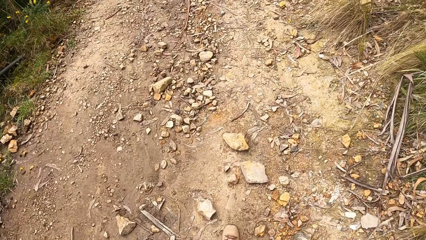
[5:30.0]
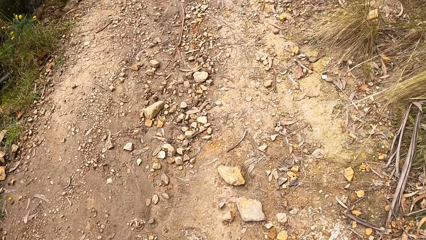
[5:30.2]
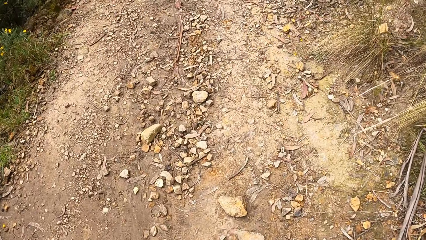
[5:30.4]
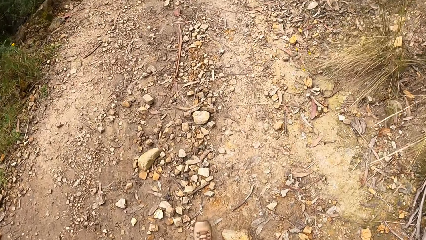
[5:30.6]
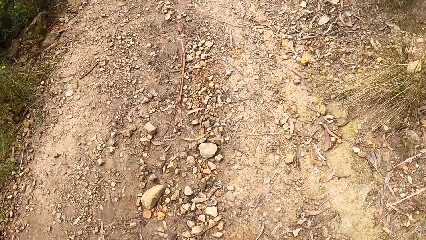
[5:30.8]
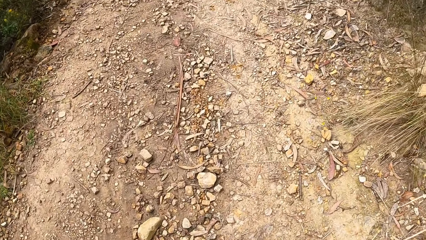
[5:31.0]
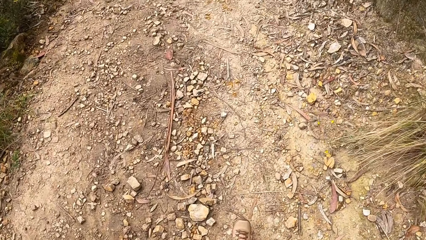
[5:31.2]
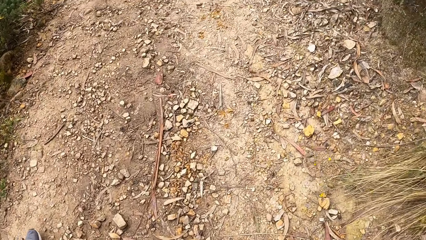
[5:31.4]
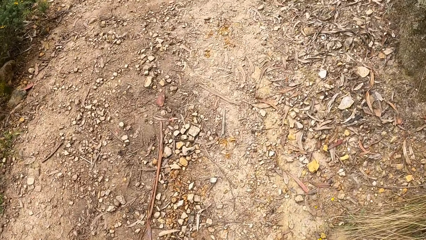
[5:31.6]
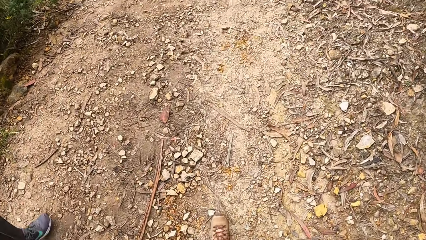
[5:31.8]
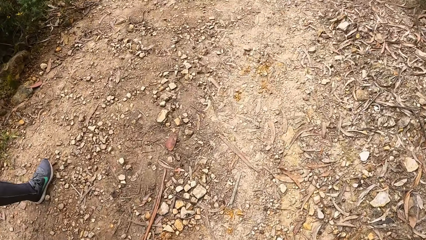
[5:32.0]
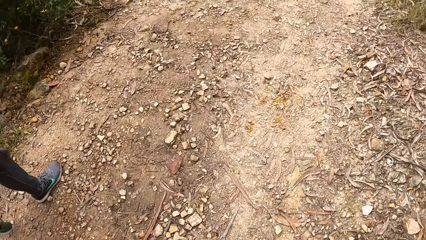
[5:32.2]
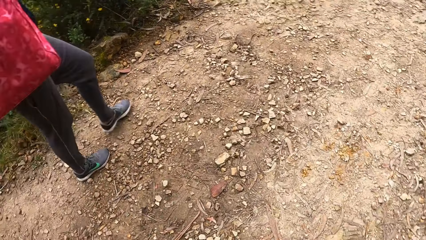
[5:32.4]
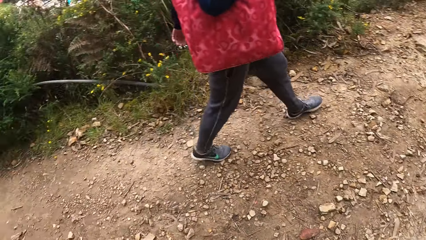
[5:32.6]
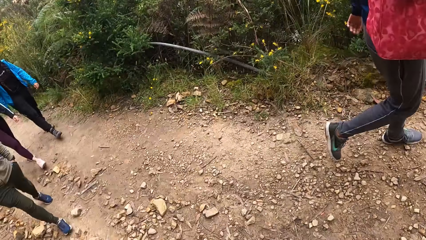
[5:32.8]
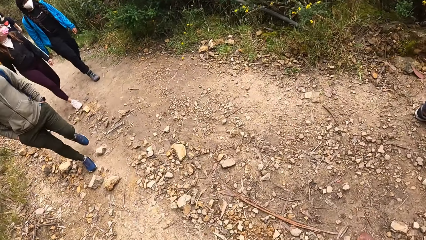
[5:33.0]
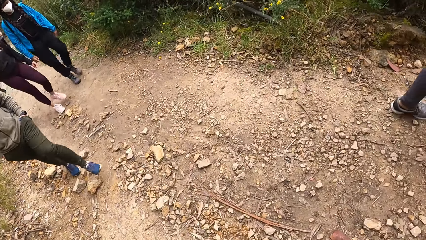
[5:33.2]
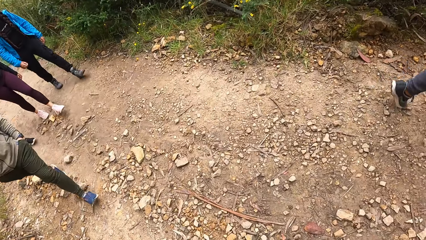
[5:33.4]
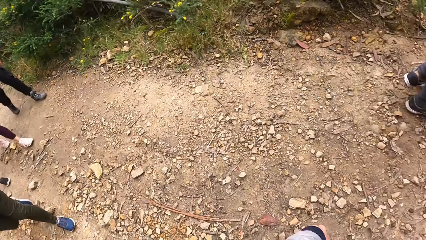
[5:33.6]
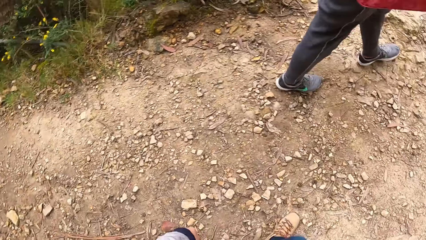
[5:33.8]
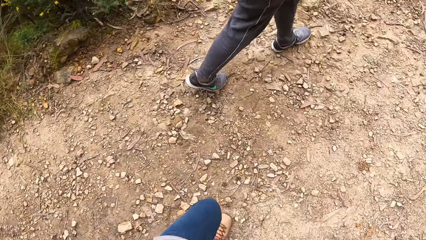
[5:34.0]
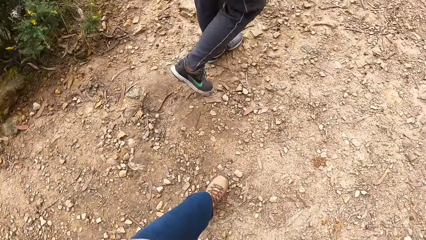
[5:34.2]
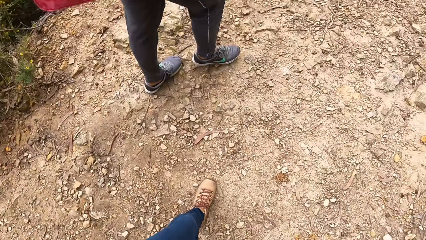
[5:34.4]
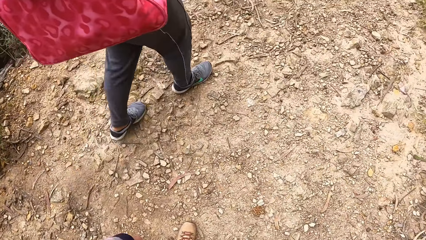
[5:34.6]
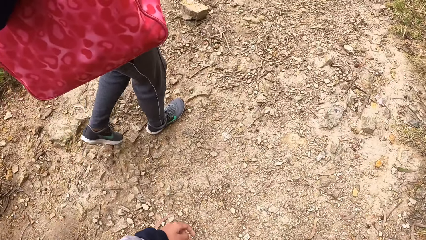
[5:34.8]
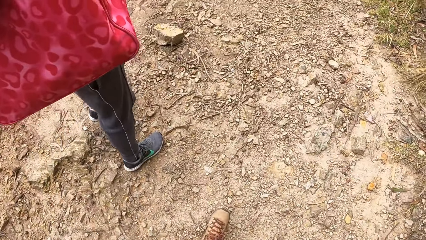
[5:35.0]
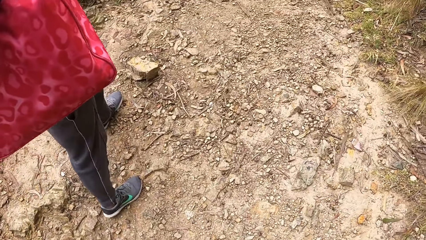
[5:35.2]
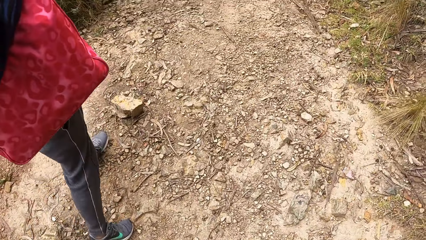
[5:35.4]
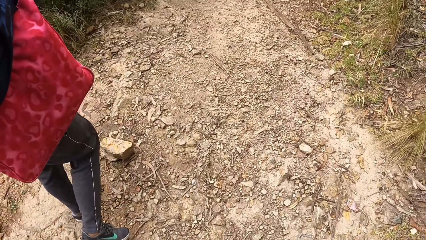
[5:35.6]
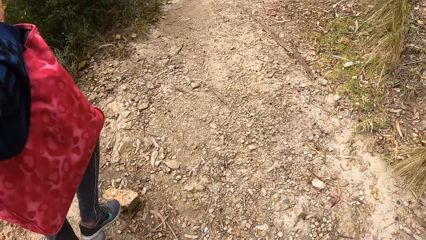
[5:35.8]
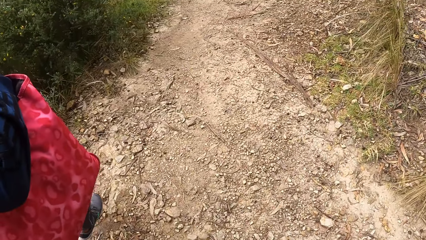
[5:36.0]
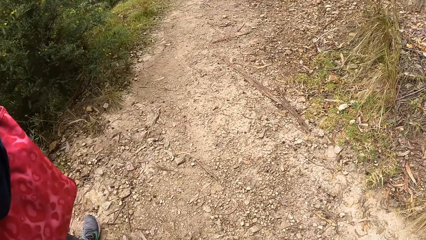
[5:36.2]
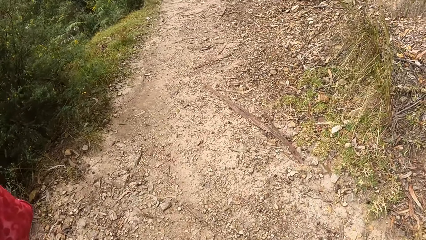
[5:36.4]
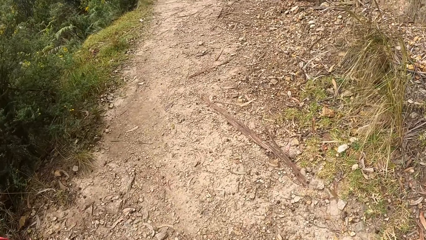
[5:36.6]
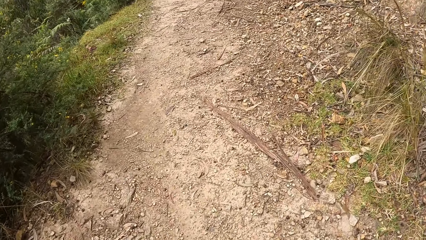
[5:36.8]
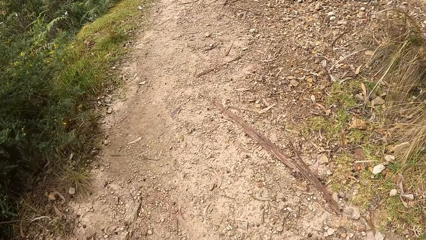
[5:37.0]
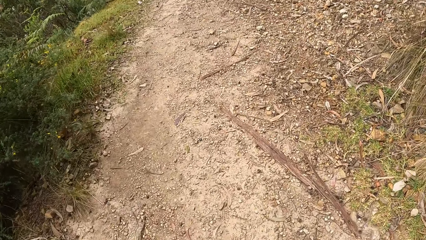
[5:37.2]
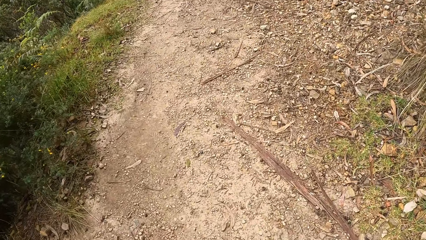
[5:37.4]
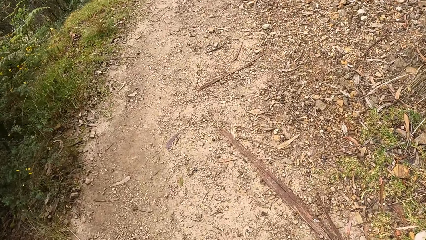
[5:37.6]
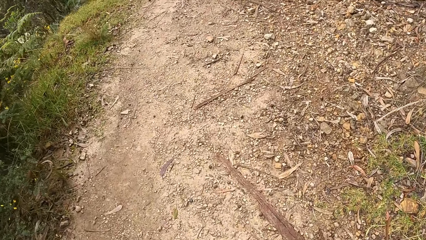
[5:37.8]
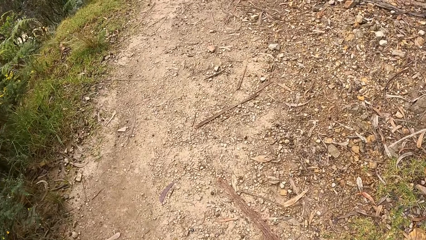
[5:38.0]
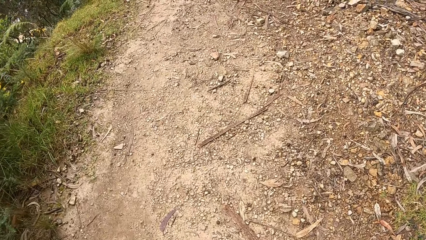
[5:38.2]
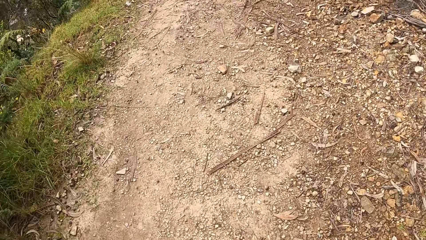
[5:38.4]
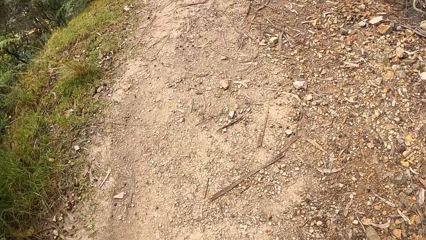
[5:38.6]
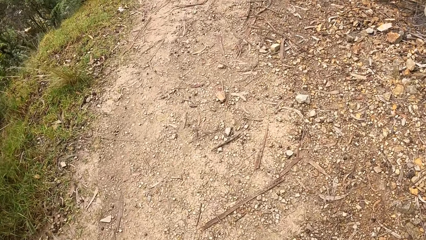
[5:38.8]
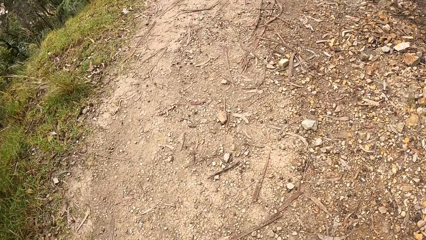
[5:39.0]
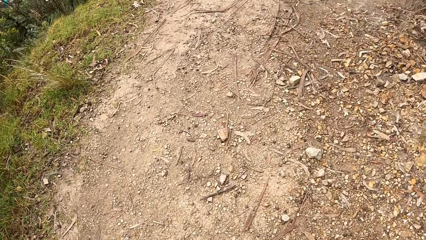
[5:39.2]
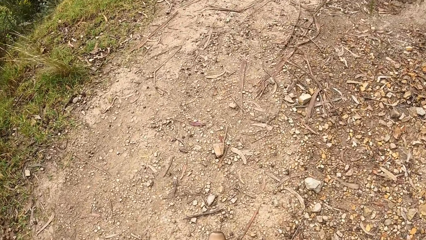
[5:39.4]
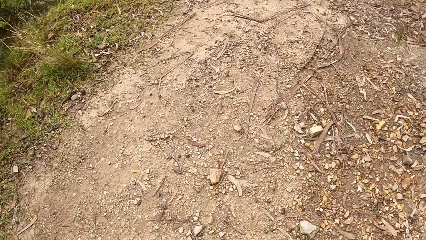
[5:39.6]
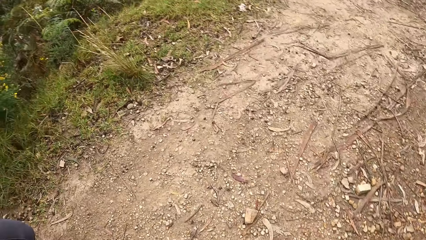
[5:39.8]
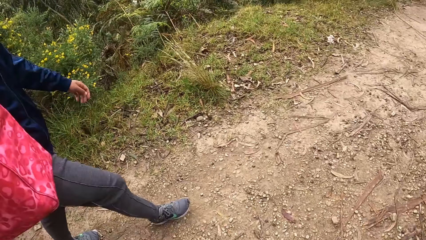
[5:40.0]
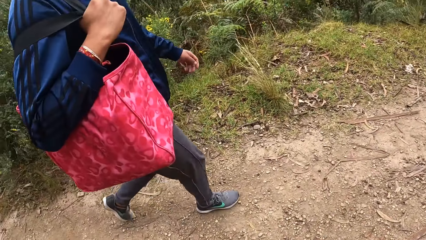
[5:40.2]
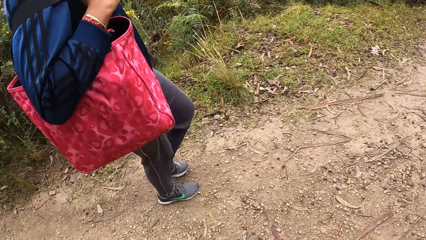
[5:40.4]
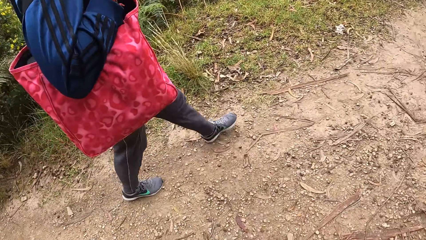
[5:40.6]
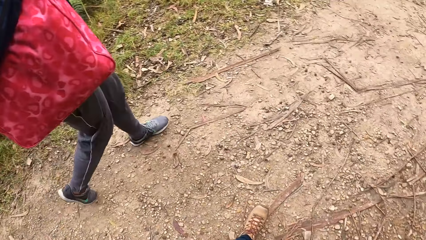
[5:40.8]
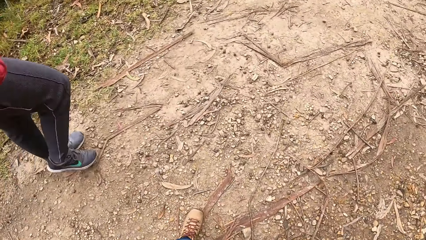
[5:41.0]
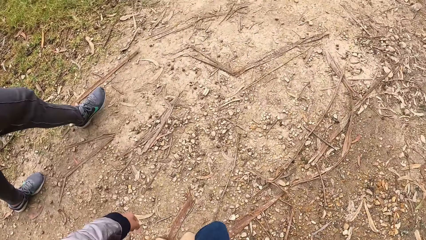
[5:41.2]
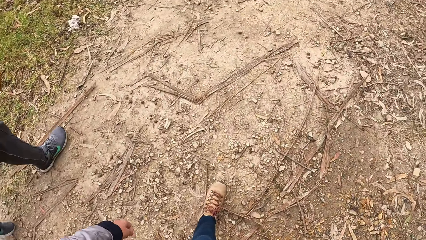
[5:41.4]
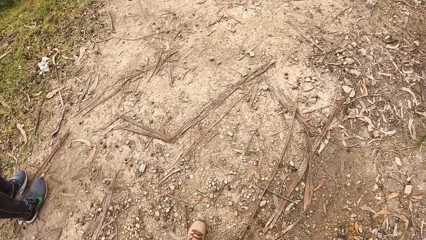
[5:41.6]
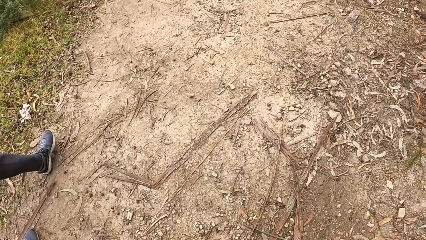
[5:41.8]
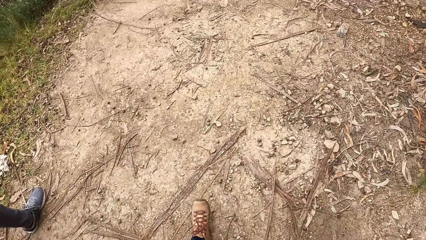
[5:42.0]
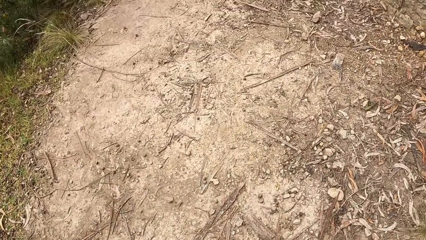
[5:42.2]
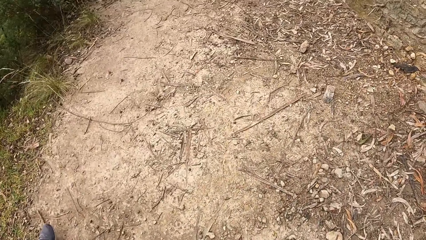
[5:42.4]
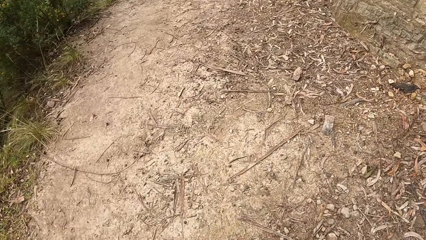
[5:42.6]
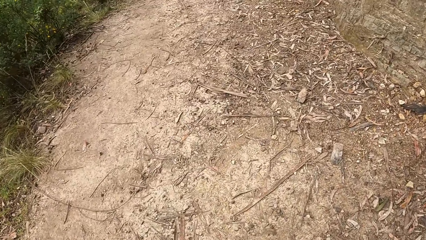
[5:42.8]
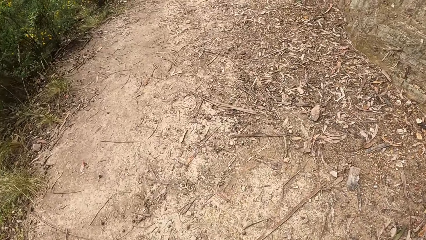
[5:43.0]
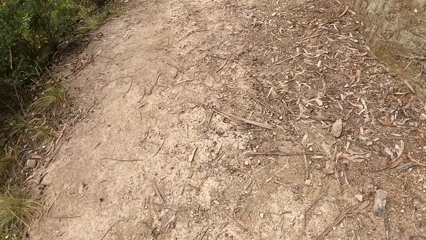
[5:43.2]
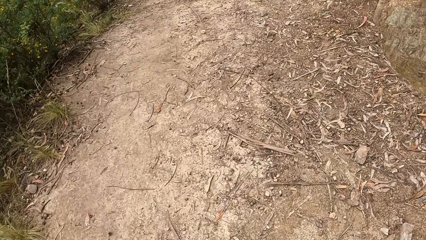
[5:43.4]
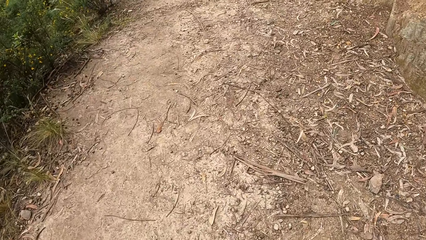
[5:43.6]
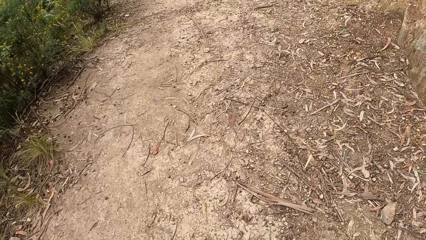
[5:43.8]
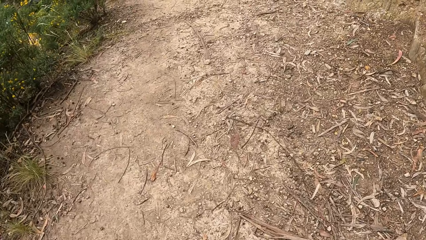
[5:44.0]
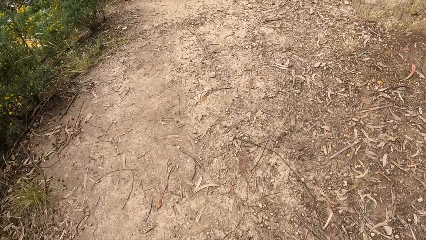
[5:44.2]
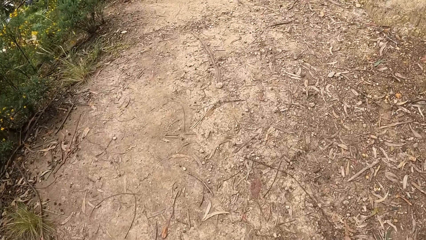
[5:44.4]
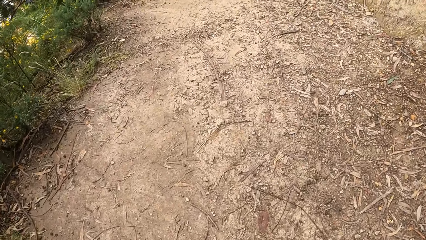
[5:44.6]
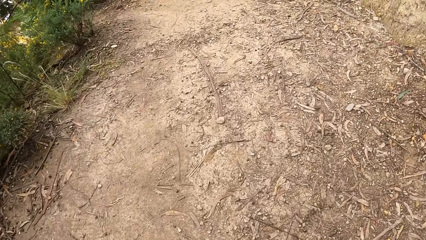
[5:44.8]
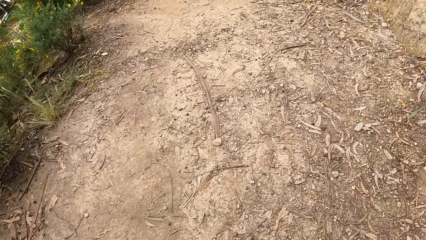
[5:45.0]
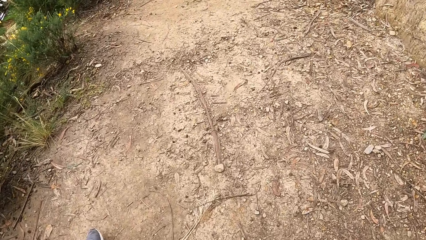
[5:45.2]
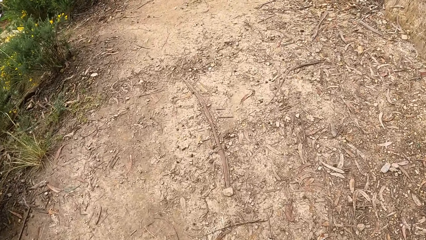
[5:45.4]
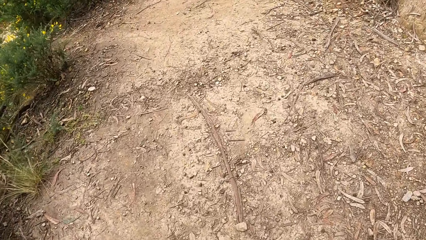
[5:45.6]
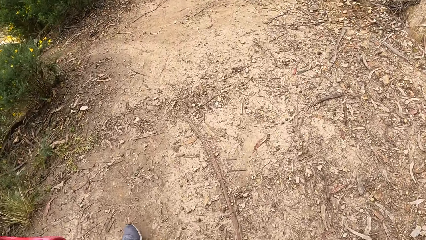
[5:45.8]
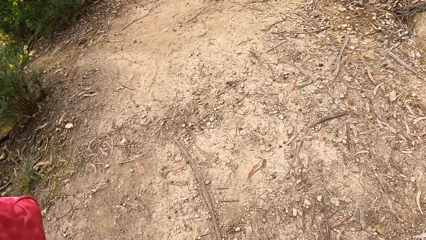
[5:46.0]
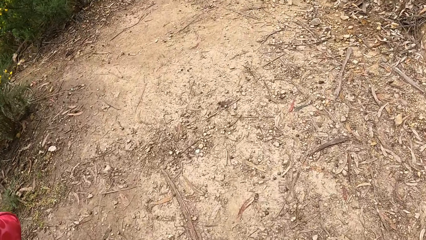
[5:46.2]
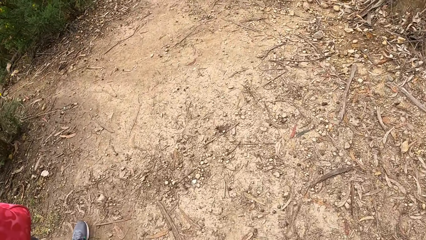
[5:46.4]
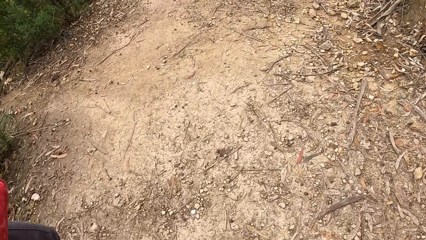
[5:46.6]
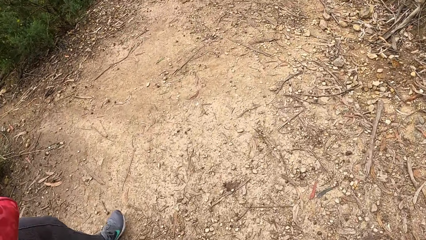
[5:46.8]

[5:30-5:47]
A woman walks. Another woman walks. A man walks. Another woman walks. The first woman walks. The camera wearer walks. The first woman walks. The camera wearer walks.
